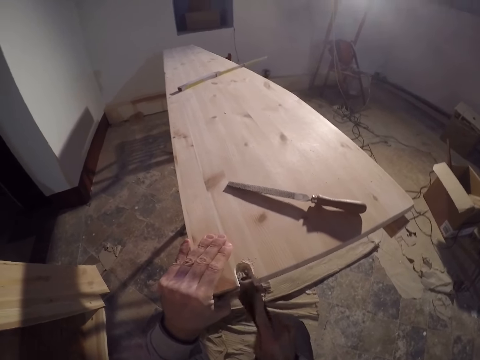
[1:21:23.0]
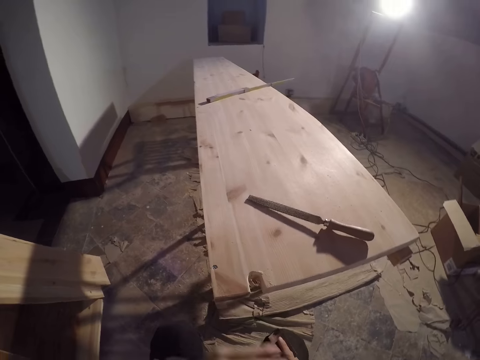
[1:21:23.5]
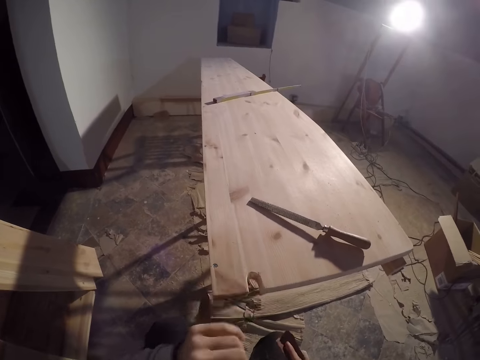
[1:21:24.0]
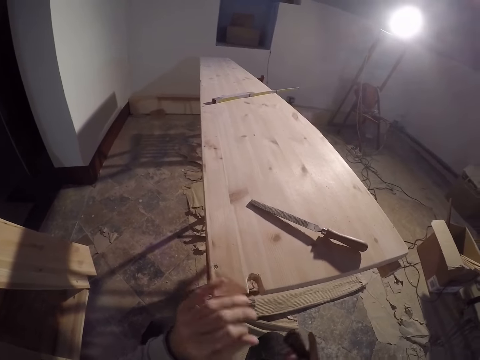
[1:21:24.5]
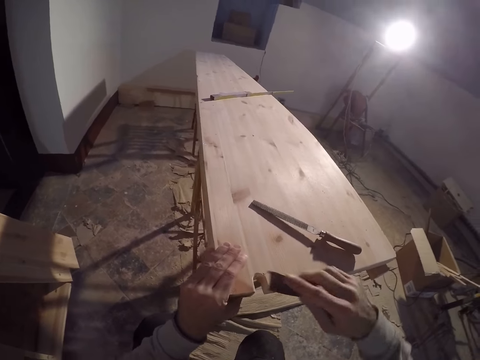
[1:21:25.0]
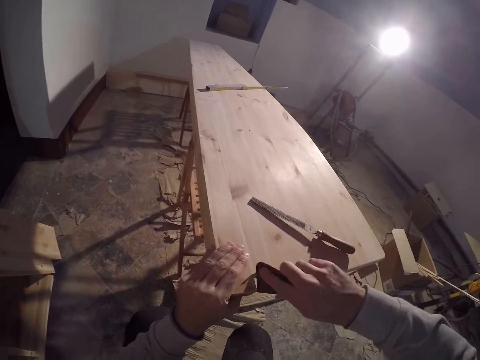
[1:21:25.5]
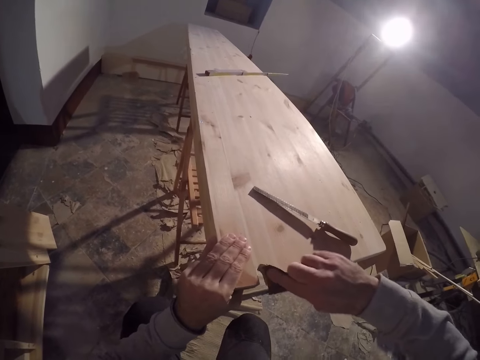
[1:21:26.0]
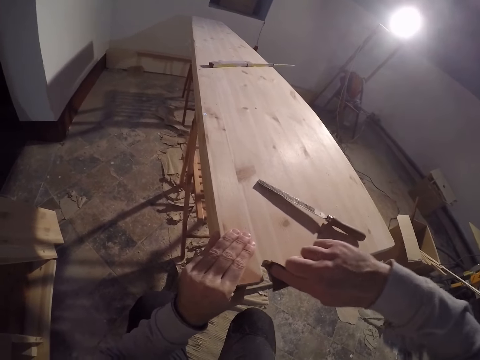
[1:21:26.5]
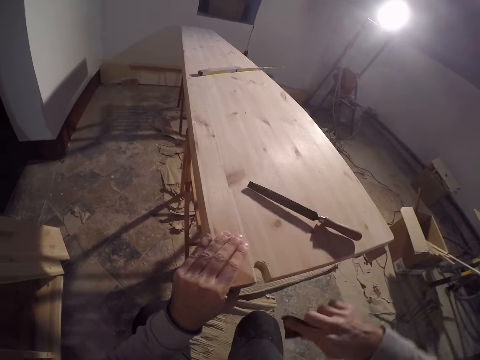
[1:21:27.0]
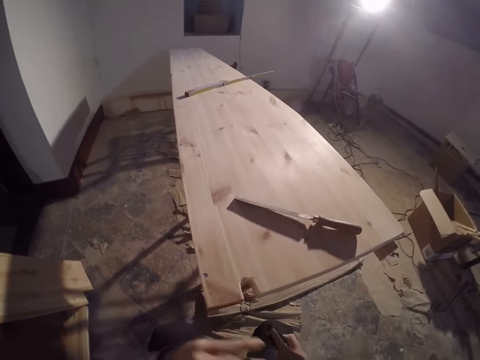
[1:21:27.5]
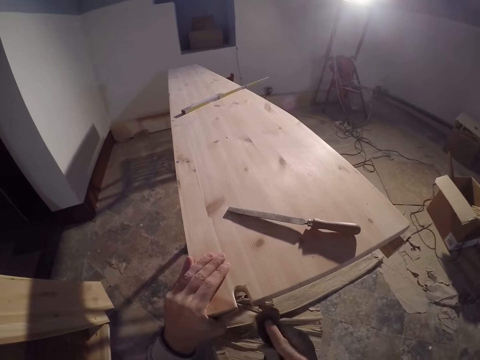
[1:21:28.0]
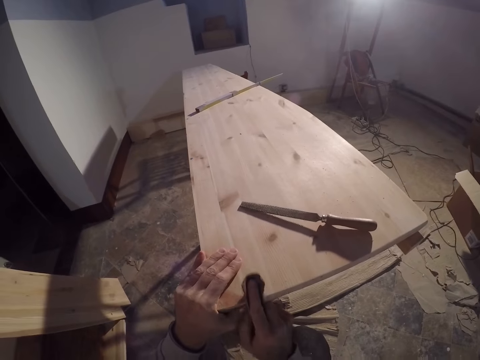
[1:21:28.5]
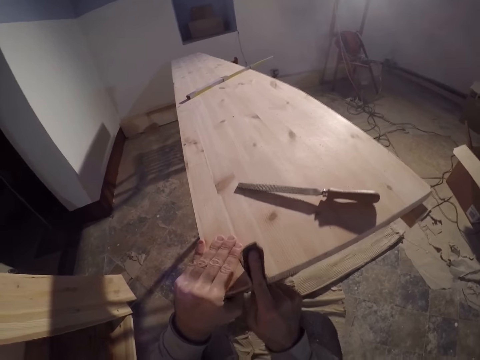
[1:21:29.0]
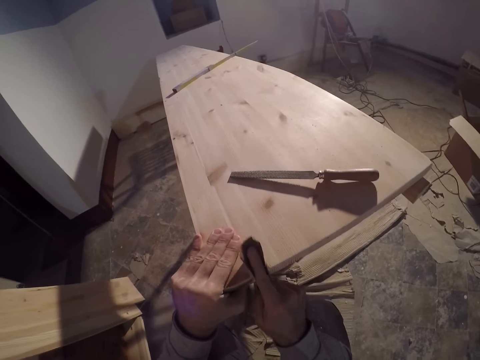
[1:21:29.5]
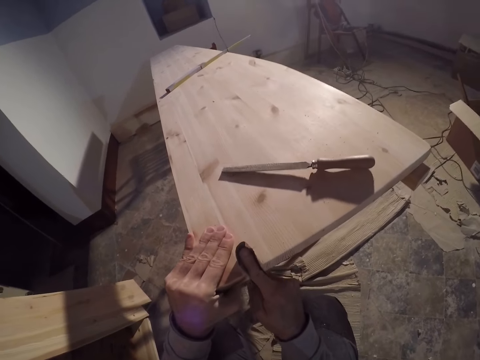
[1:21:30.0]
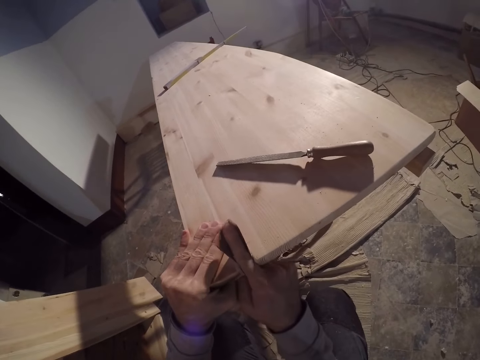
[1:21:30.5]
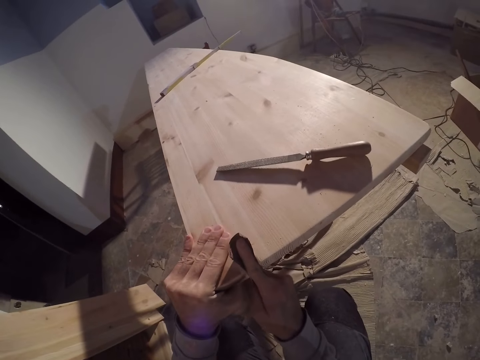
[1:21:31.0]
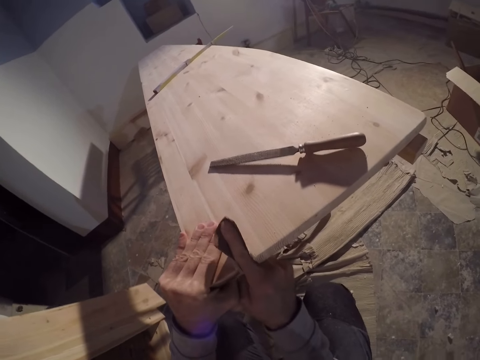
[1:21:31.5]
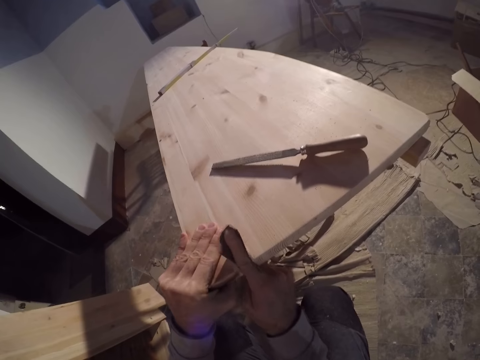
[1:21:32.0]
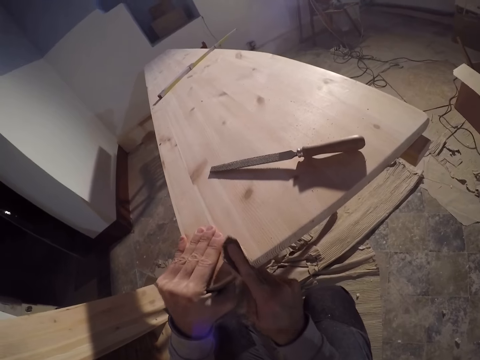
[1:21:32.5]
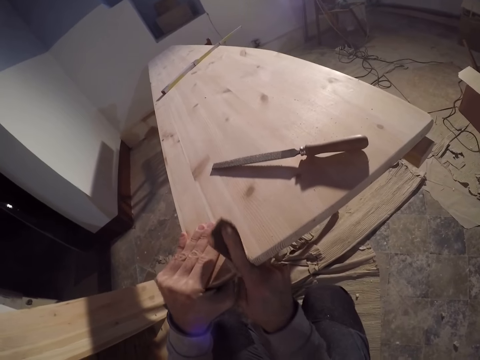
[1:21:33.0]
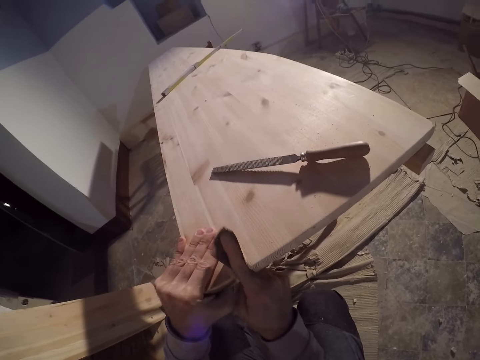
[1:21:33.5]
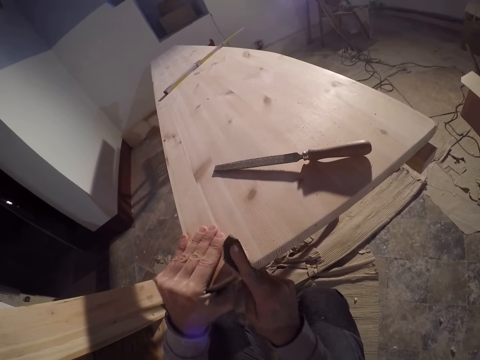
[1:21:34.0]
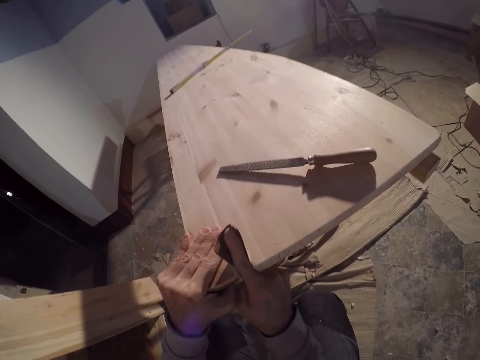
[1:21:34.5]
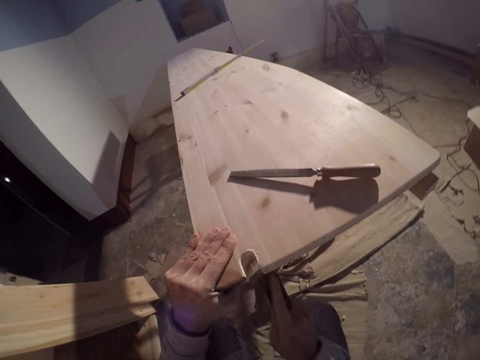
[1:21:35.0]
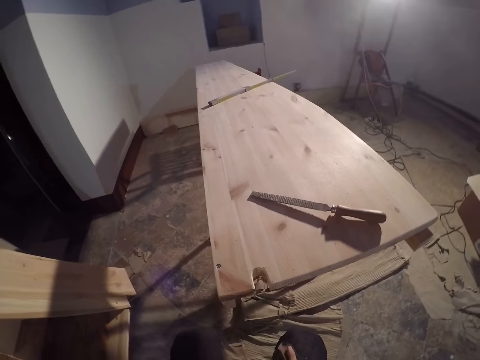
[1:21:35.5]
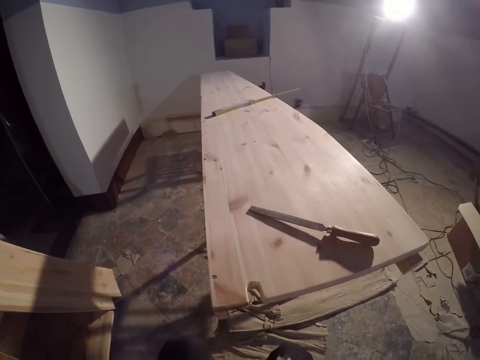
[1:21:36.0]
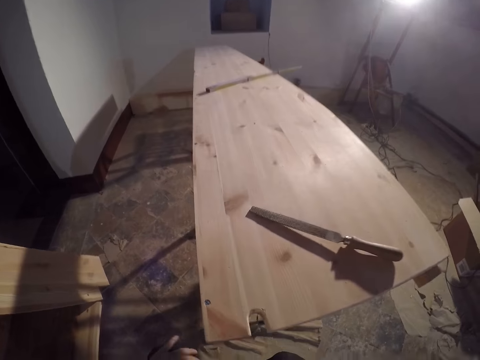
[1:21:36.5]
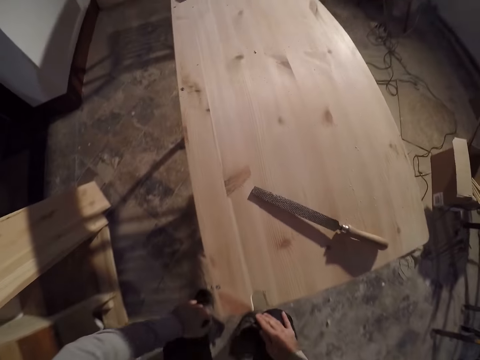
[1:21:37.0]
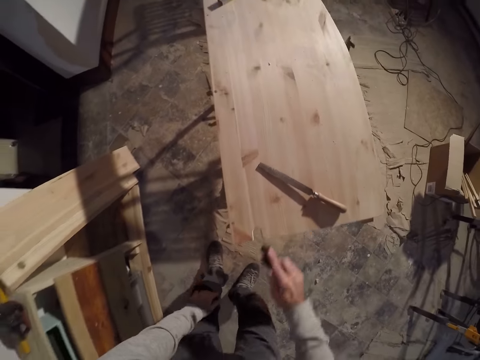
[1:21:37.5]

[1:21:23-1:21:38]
The camera wearer wipes the plank with his left hand. He polishes the plank with the sandpaper in his right hand. He wipes the plank with his left hand. He polishes the plank with the sandpaper in his right hand. He wipes the plank with his left hand.

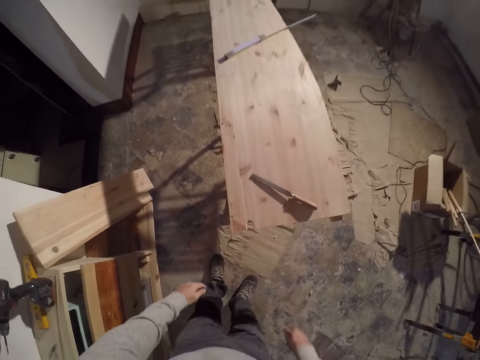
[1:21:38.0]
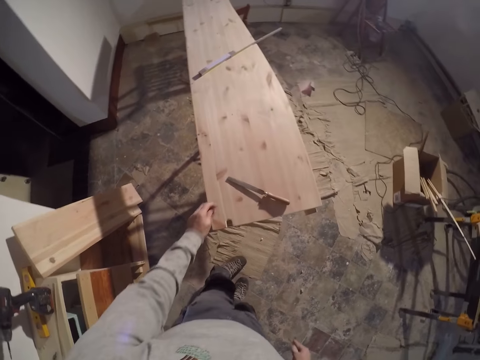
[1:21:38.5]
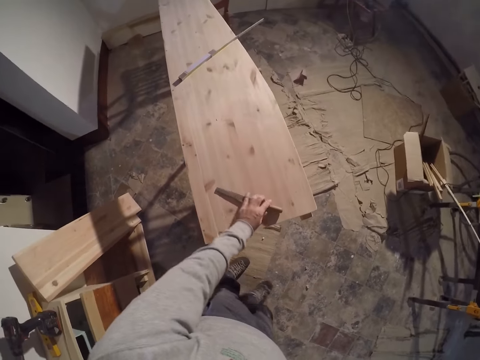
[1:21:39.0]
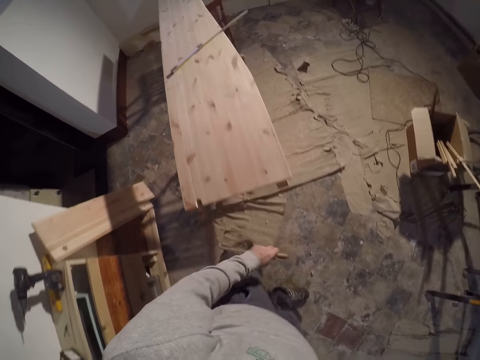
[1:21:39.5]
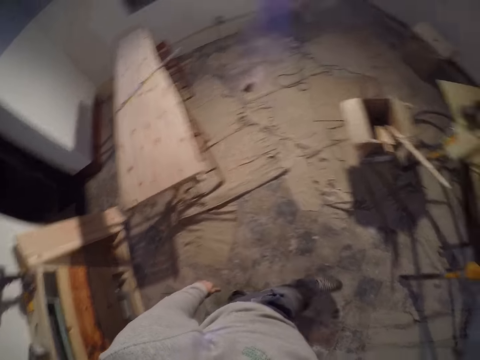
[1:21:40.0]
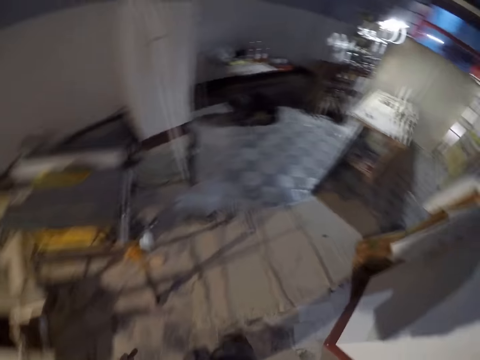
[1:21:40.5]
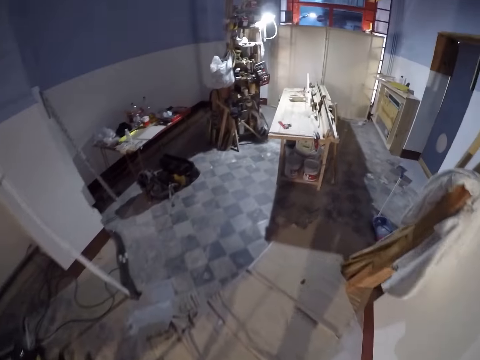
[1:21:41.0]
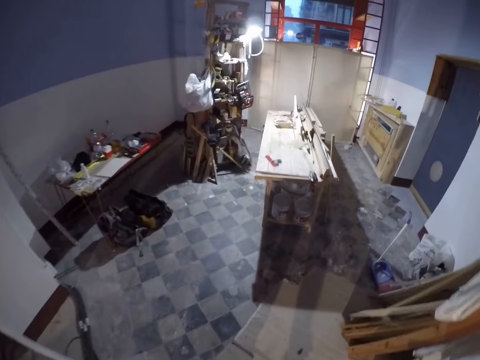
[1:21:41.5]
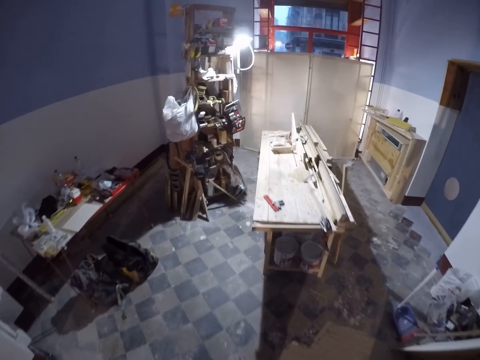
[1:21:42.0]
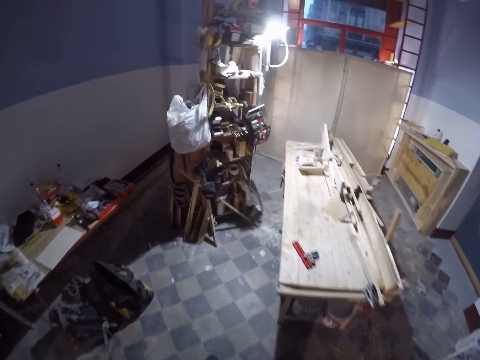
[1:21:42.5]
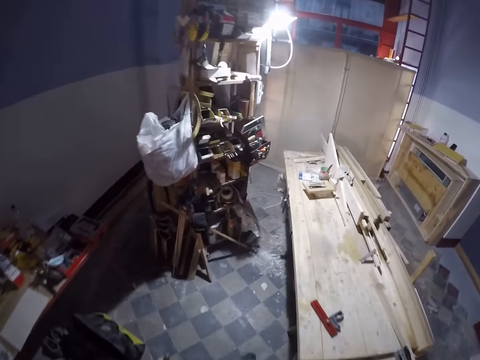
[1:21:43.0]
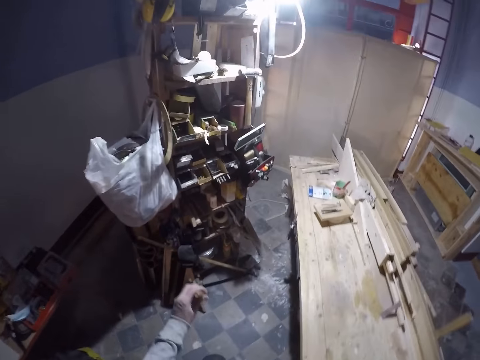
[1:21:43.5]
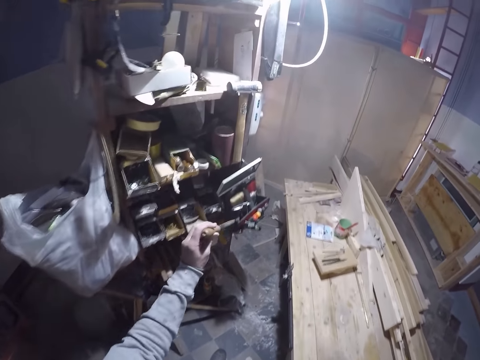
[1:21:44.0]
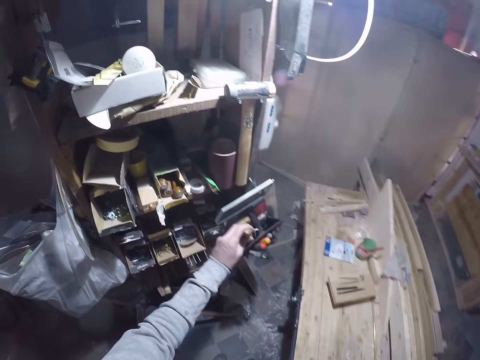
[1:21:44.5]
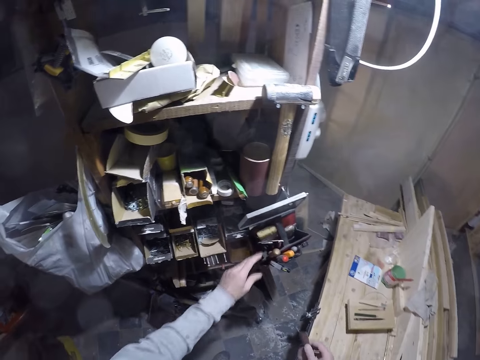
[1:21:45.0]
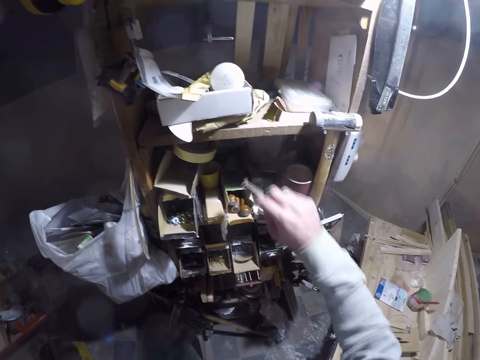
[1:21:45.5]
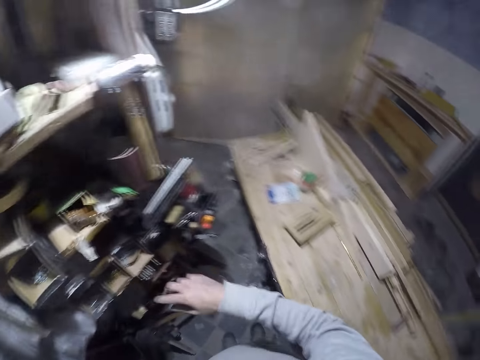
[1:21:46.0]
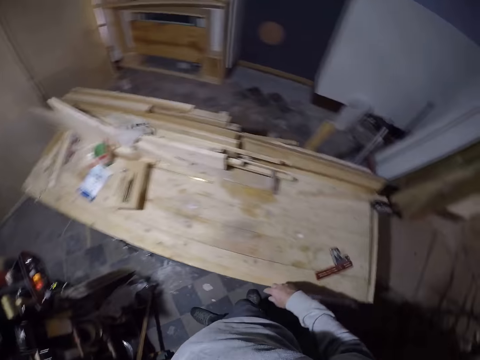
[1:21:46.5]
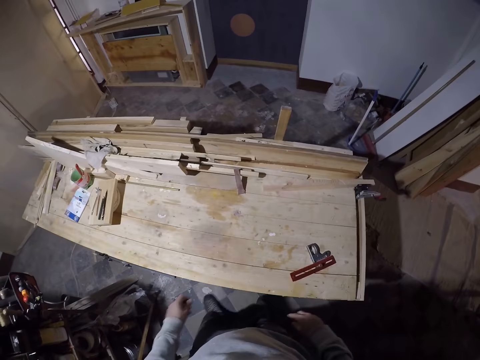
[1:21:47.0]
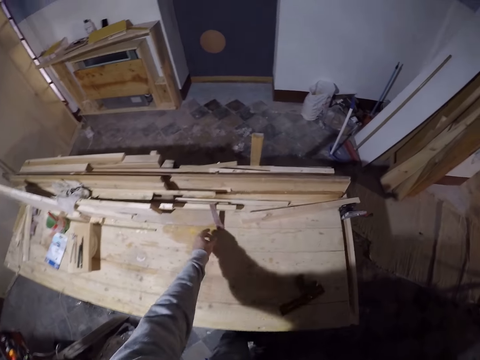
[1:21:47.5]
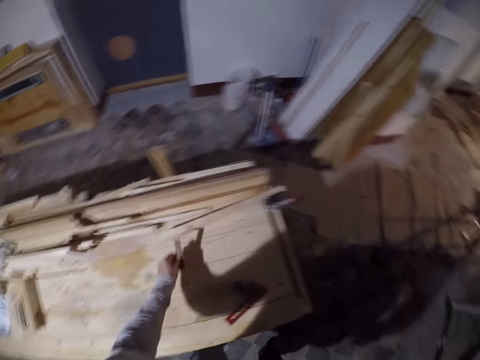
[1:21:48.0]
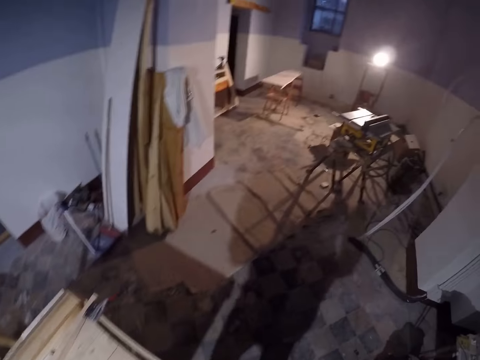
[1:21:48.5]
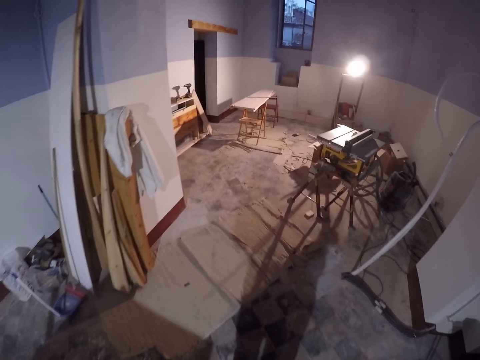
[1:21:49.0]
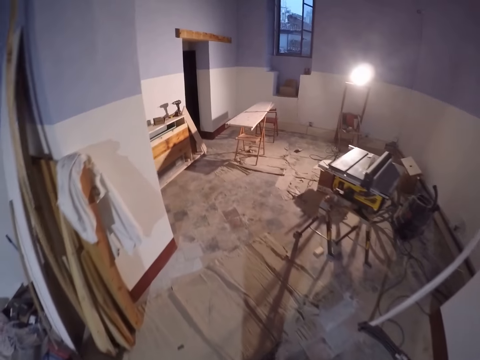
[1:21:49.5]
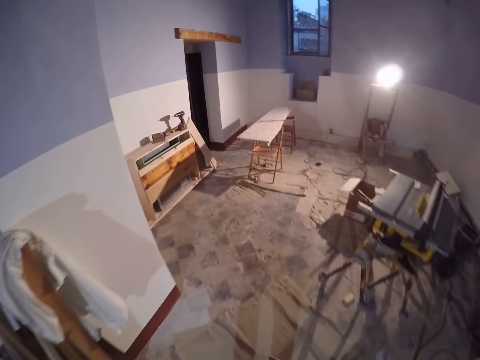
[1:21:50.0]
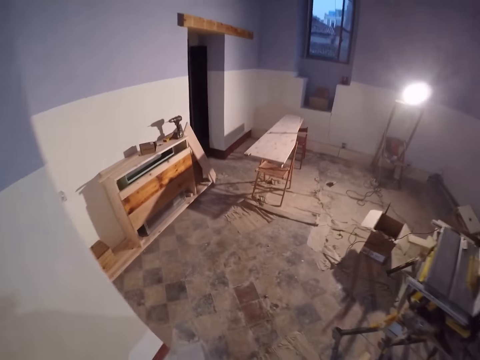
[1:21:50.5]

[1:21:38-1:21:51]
The camera wearer picks up the metal file from the plank with his left hand. He takes the chisel from the table. He places the metal file in the bag on the cabinet with his left hand. He puts the chisel on the shelf. He places the sandpaper in the cabinet with his right hand. He picks up the sandpaper from the workbench with his left hand.
